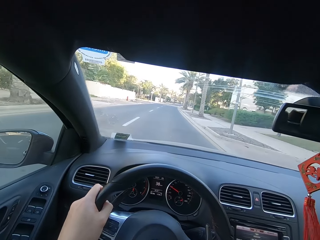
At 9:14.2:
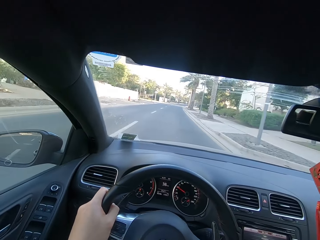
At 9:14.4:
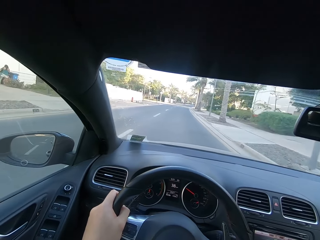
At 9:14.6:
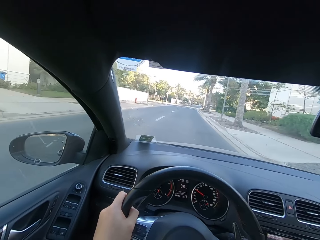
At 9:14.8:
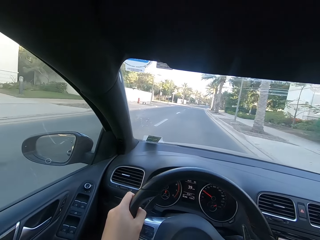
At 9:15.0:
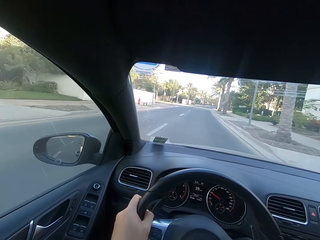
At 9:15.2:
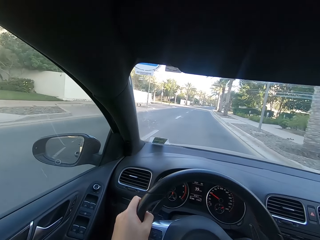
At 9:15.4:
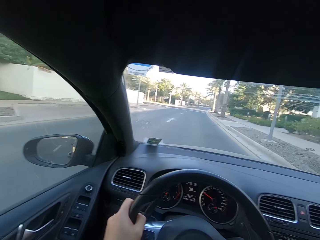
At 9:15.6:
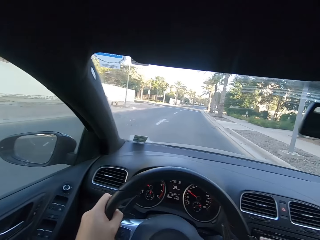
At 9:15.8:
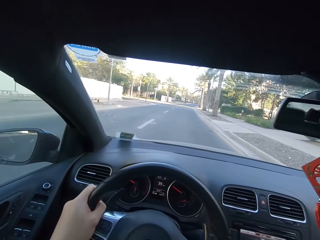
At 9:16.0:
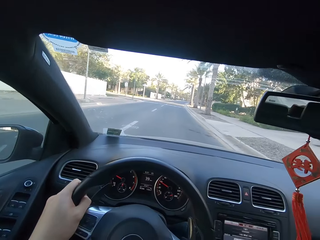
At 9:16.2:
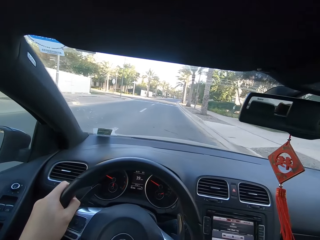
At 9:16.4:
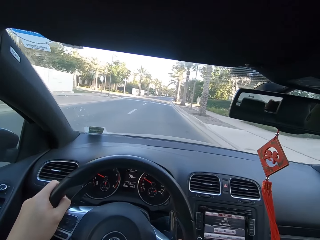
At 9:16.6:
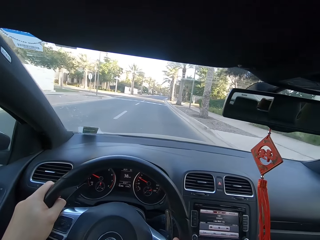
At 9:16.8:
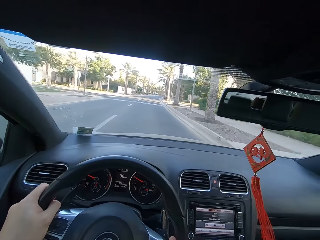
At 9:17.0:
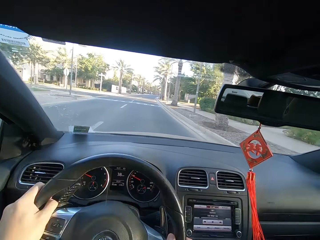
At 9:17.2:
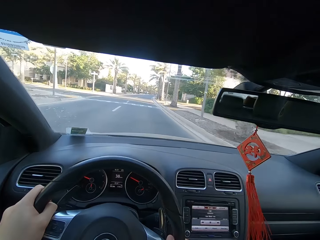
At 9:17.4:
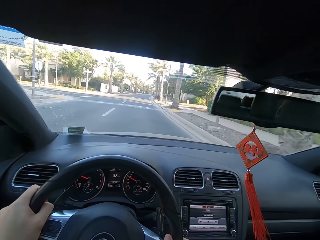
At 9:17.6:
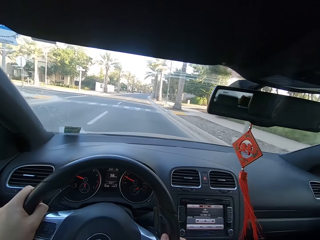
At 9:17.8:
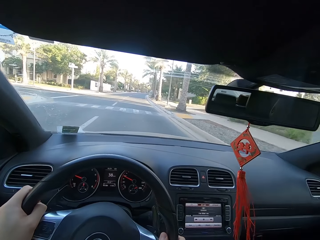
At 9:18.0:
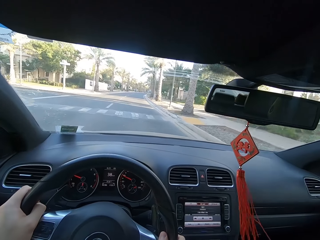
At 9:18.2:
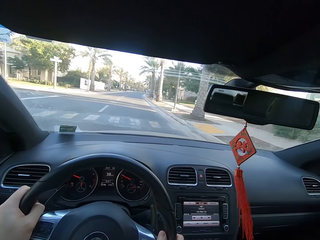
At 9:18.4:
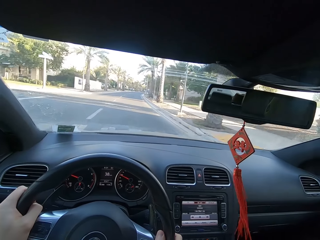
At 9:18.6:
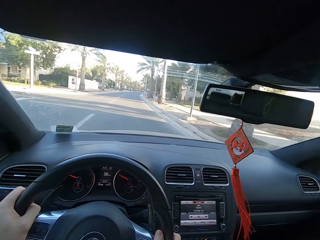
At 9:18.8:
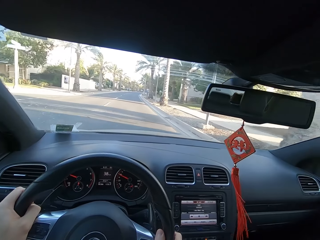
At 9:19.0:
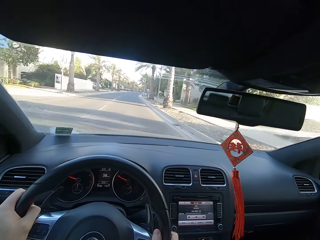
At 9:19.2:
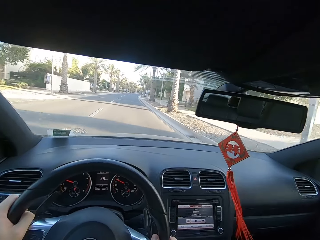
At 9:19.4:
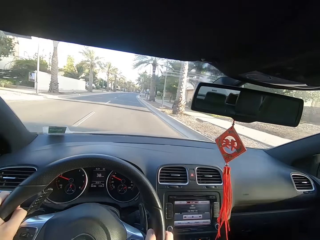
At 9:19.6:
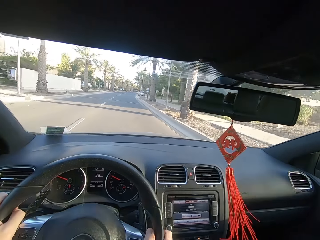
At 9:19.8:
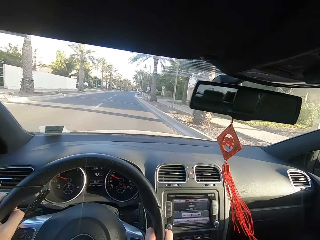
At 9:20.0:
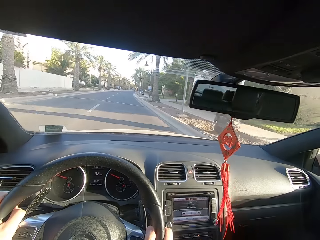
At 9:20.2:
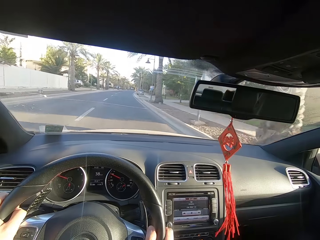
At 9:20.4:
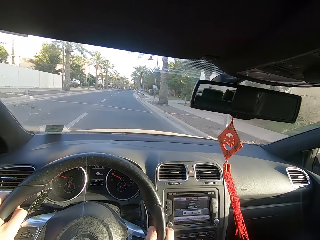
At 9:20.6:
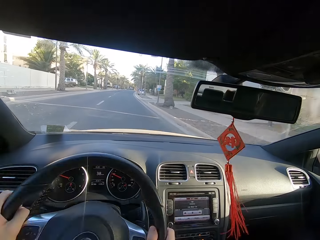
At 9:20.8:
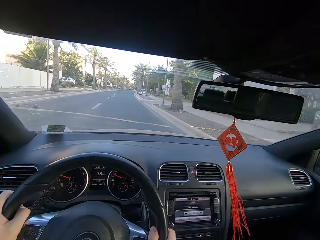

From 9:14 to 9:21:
The camera wearer drives on the road.

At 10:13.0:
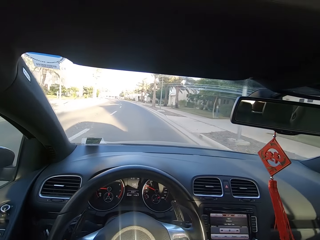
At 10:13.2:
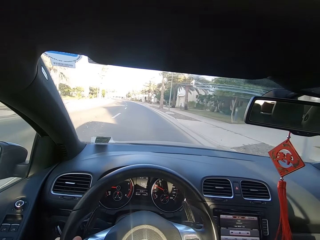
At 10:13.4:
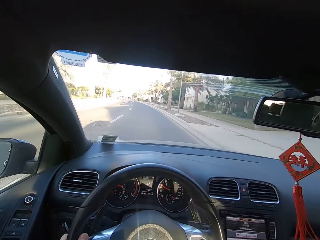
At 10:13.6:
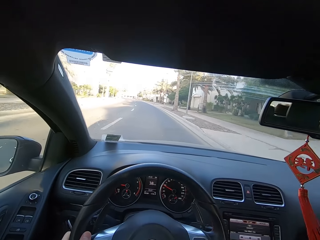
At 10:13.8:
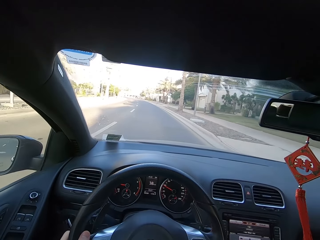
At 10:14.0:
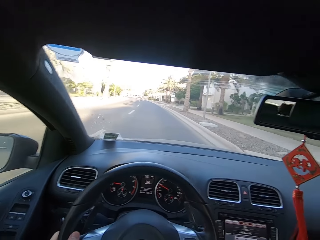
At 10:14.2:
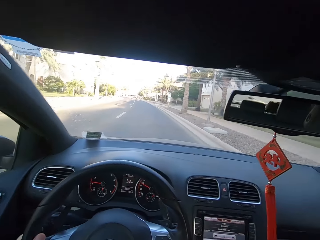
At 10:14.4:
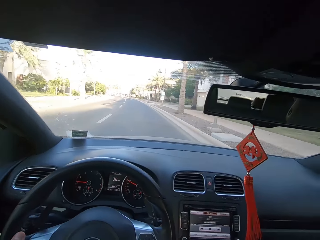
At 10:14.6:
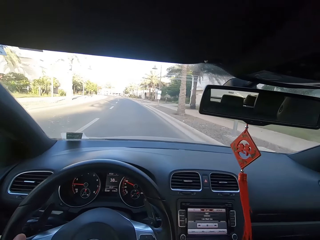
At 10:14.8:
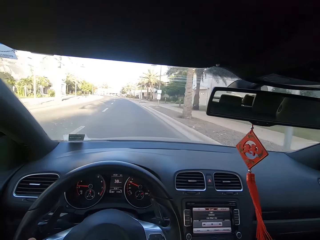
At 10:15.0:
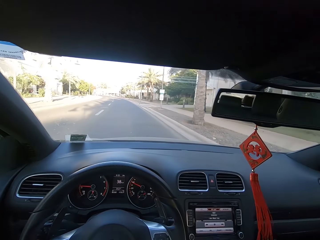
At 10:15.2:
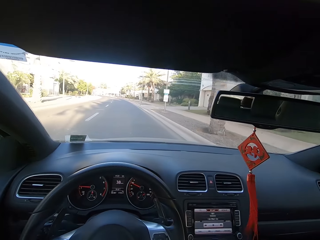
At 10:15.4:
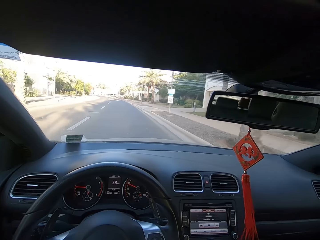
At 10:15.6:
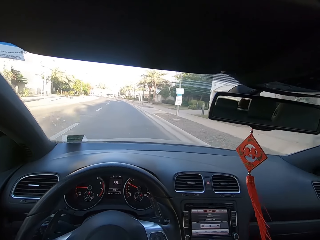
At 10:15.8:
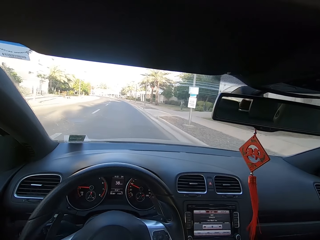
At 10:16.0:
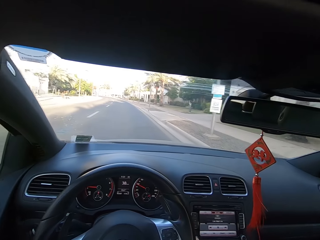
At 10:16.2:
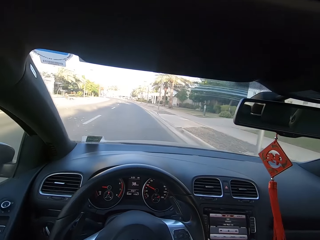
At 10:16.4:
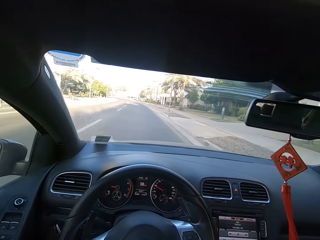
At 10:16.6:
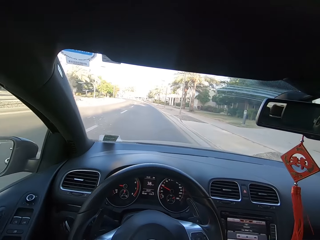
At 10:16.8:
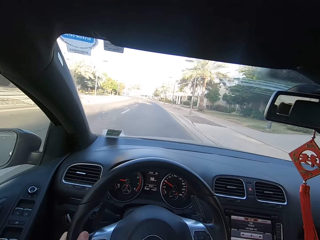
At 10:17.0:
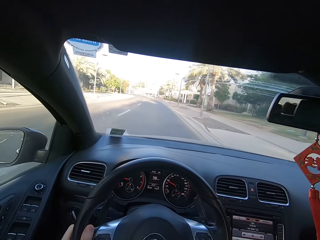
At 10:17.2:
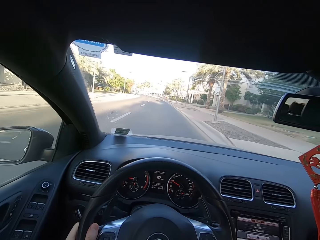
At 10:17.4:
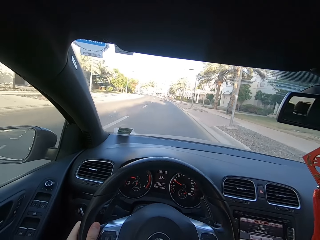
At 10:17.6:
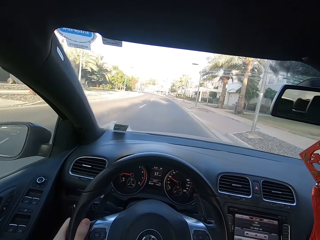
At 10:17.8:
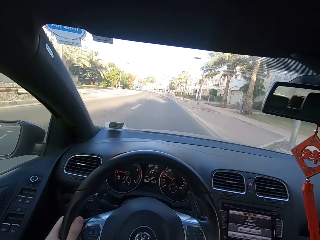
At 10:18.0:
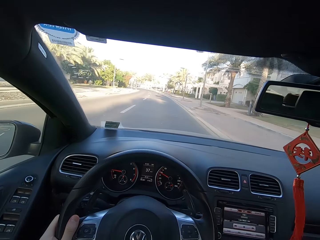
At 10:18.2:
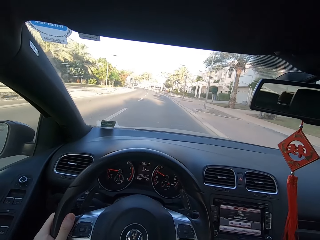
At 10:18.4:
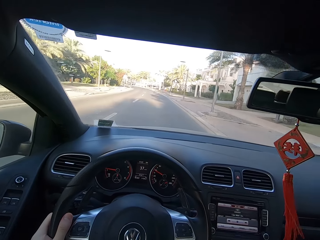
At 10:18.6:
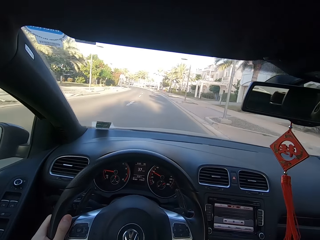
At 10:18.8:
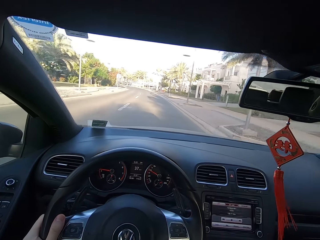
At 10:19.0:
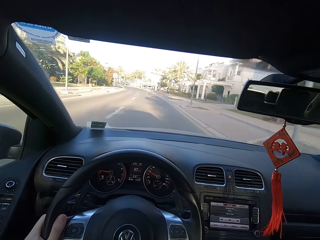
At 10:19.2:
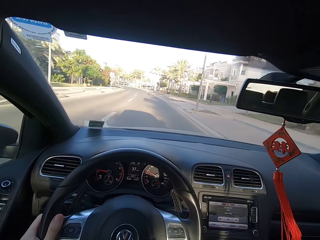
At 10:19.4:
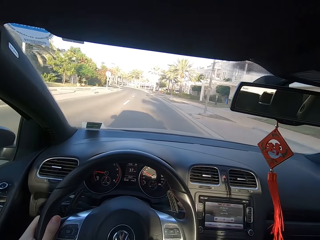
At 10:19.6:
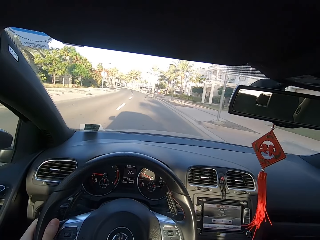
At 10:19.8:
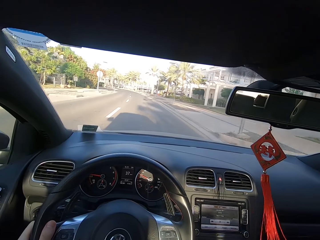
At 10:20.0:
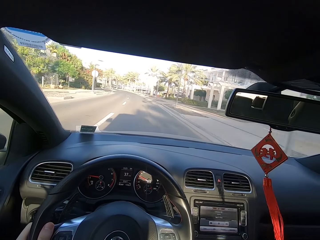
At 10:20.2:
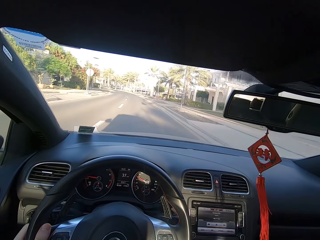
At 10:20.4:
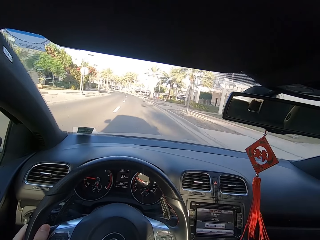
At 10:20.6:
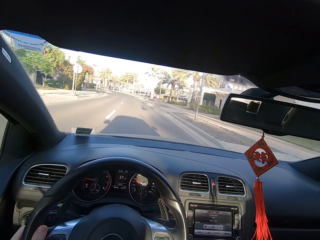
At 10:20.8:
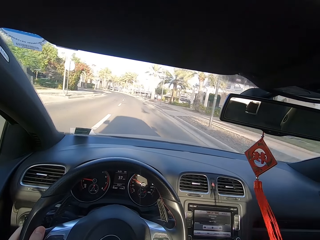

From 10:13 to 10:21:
The camera wearer moves side to side. They drive on the road.

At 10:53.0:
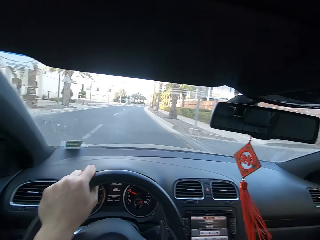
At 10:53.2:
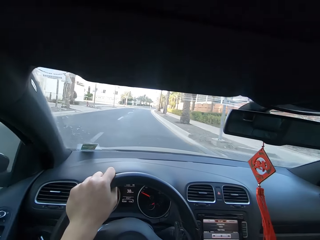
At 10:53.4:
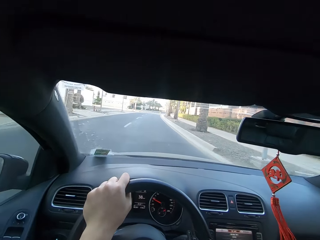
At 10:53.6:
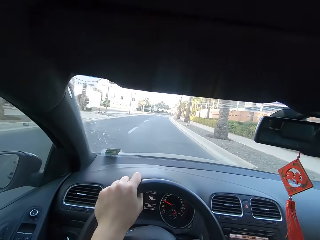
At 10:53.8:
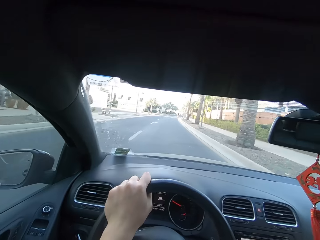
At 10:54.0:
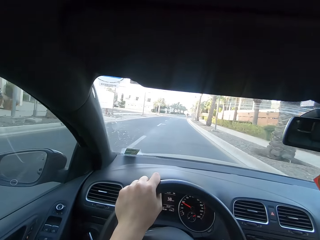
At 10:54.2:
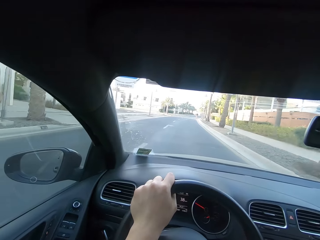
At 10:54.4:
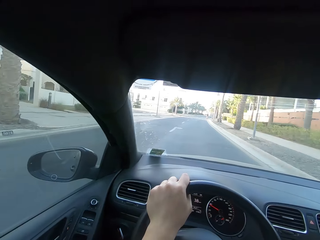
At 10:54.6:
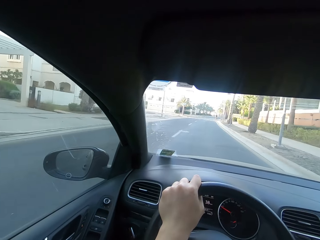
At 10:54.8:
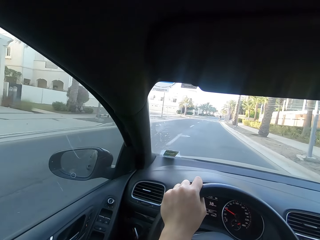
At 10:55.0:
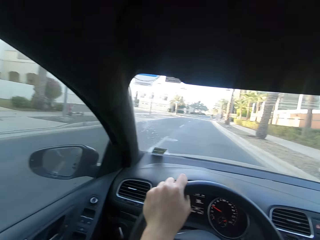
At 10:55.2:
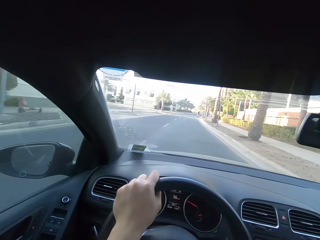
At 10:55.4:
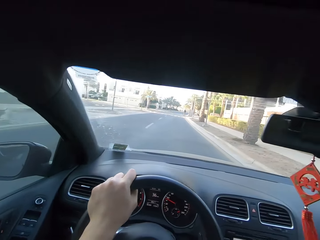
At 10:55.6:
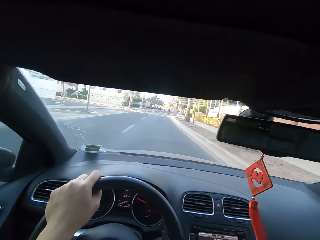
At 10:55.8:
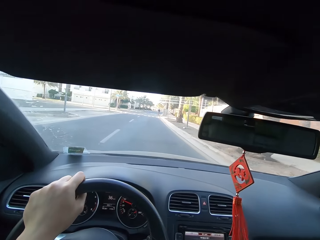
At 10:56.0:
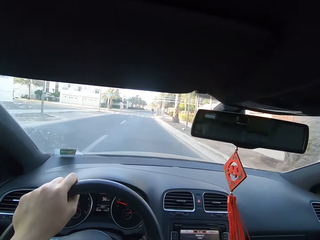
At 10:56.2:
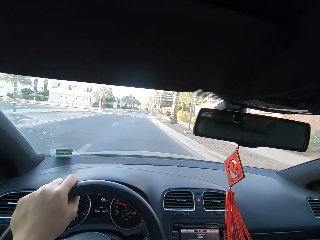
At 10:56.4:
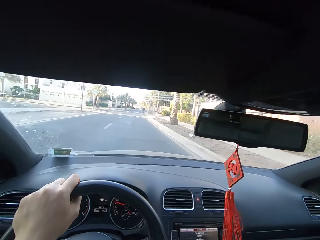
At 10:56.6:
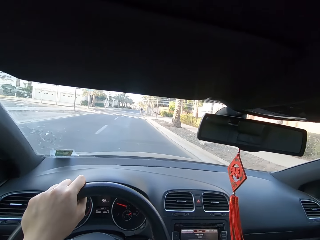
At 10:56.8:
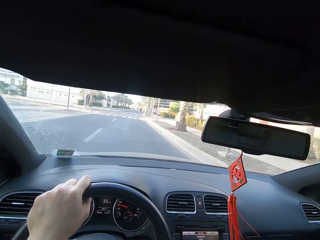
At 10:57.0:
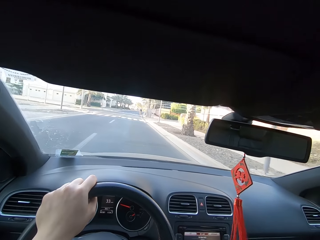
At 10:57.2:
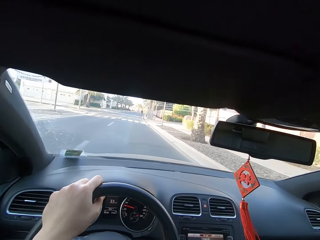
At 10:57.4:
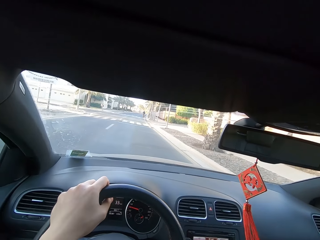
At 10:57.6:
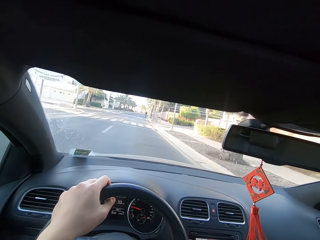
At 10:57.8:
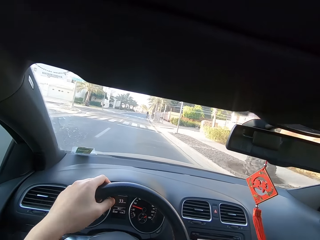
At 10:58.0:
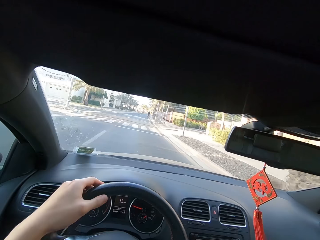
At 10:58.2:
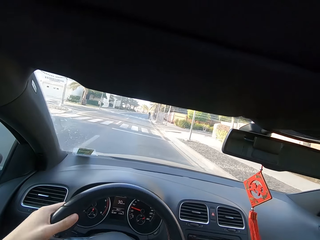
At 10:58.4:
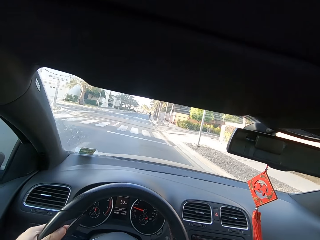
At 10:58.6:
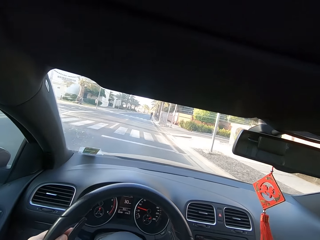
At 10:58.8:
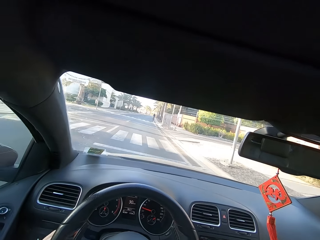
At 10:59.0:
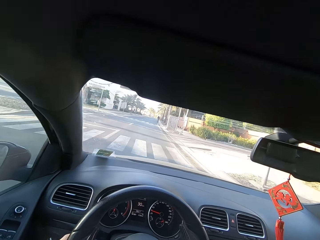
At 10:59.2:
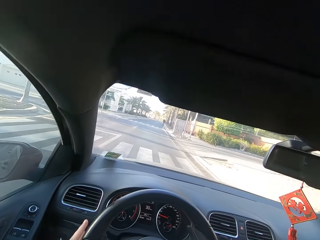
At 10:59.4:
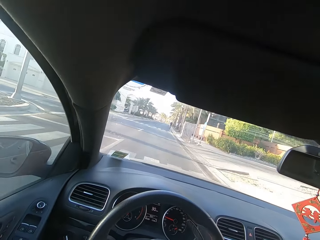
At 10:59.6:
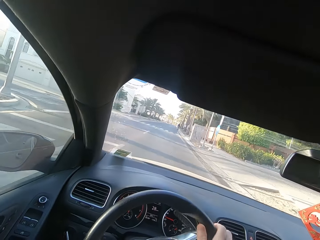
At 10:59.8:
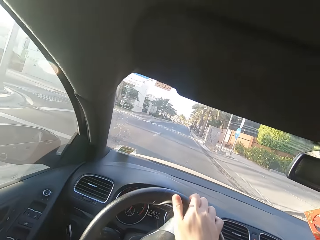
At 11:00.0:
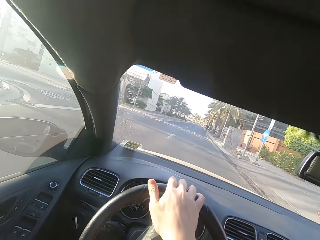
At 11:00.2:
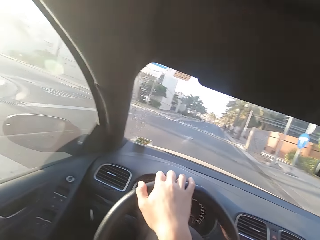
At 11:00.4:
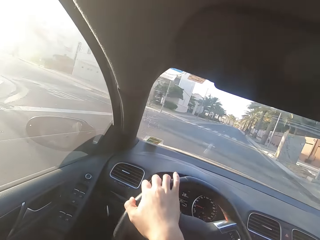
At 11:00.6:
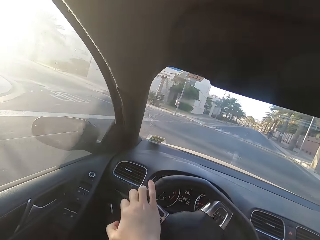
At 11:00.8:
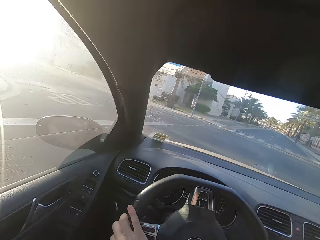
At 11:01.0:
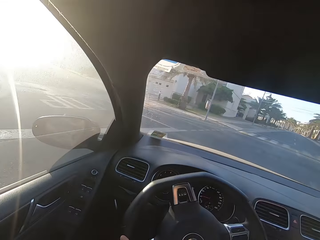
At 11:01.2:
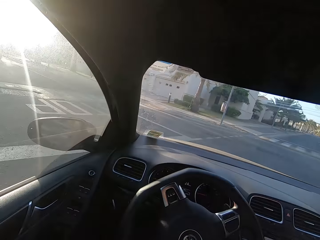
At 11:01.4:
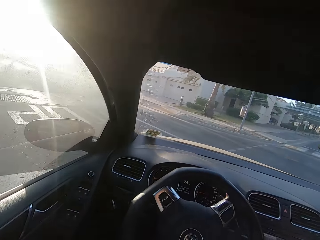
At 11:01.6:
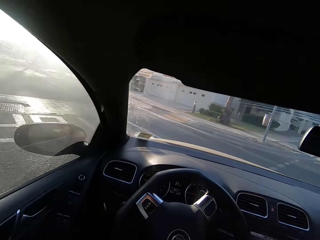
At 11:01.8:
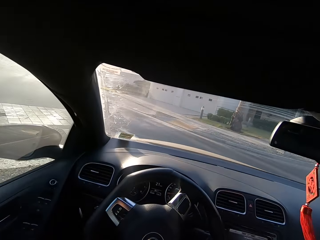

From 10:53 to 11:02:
The camera wearer moves around. They drive on the road. They move the left hand on the wheel. They drive on the road. They move the steering wheel with the right hand.
